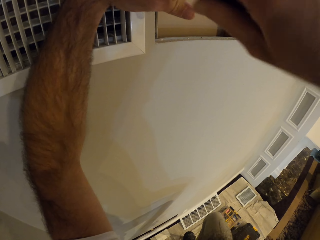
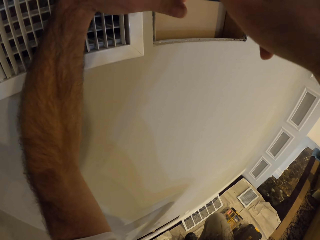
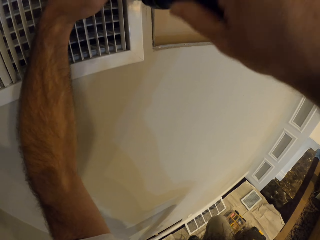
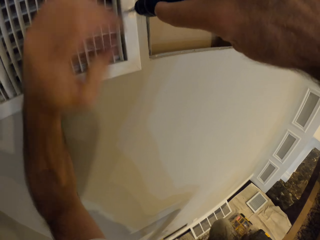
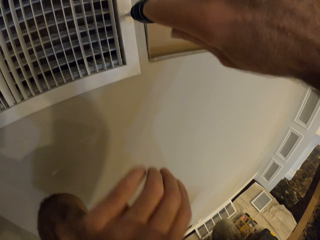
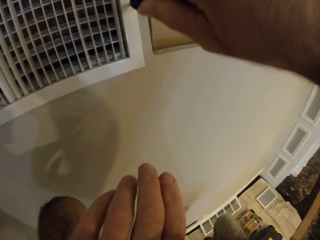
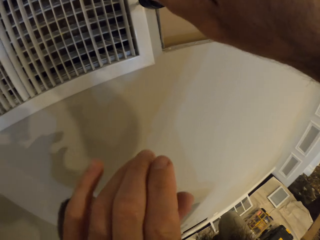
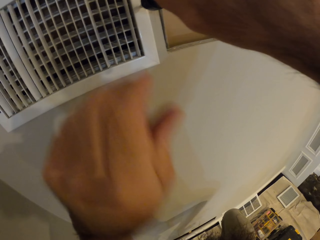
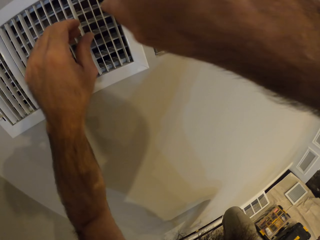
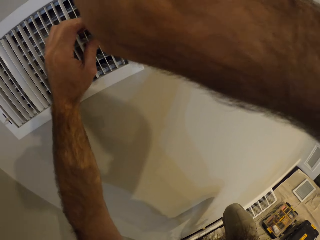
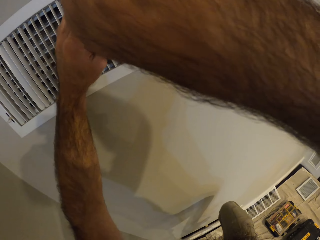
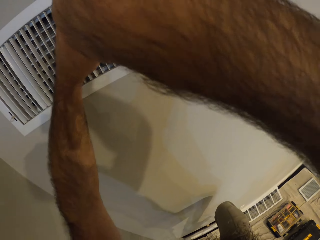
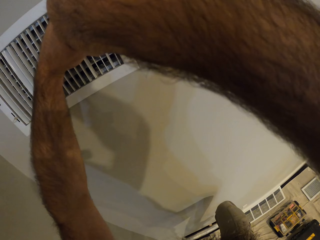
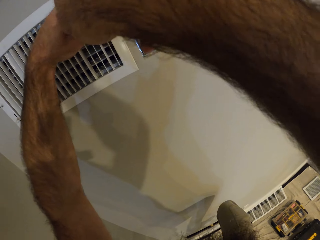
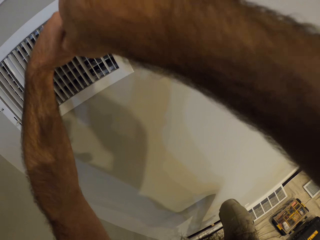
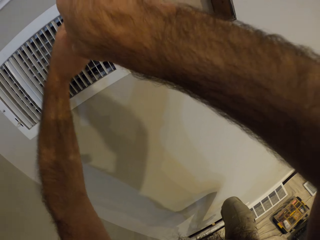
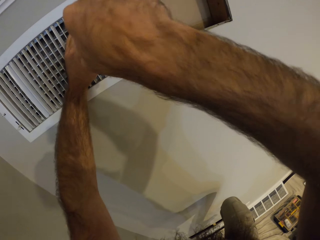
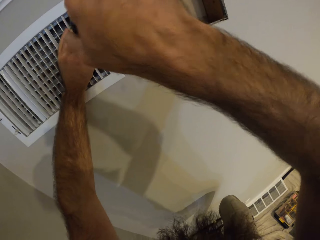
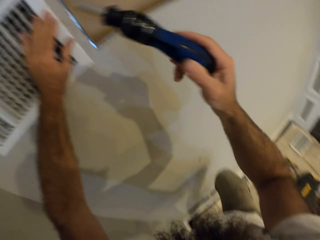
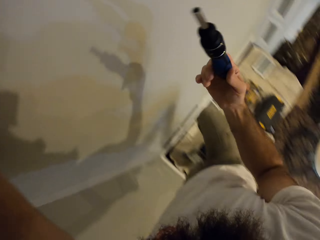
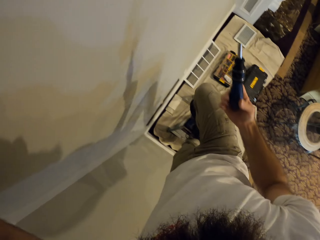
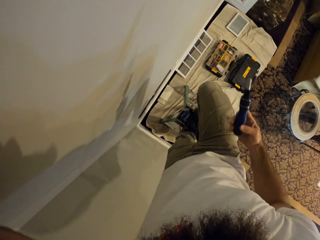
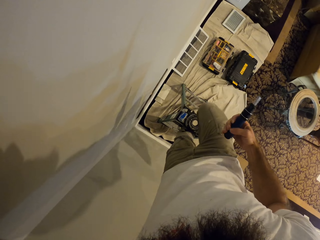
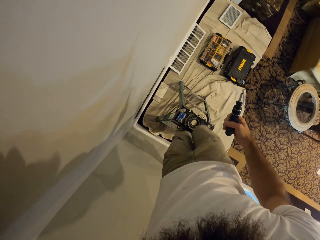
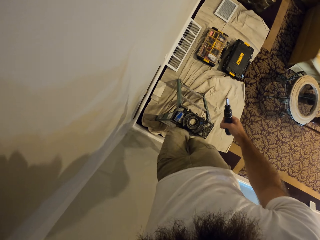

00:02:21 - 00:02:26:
The camera wearer climbs down the ladder.

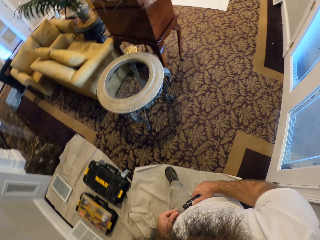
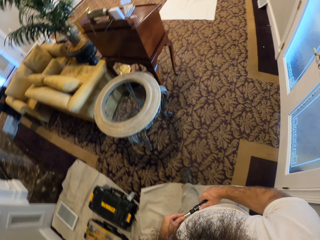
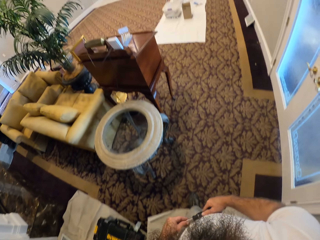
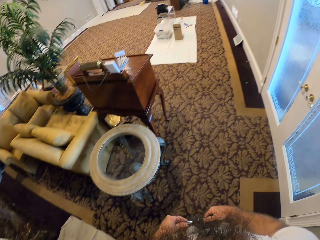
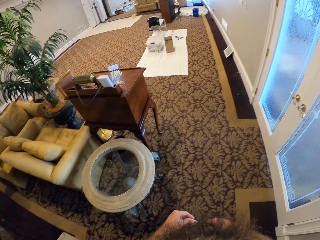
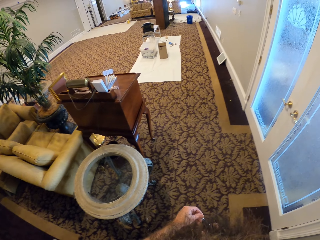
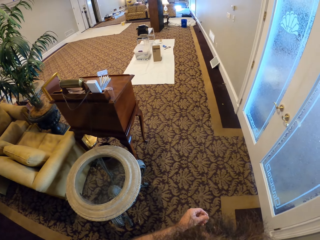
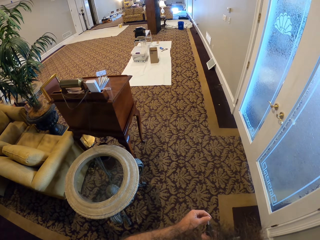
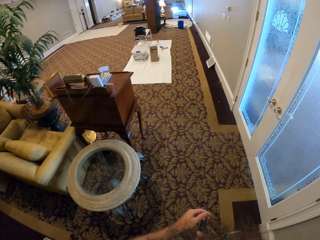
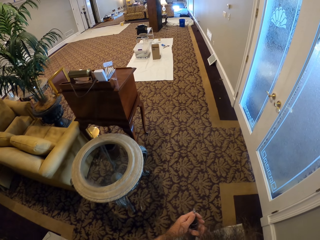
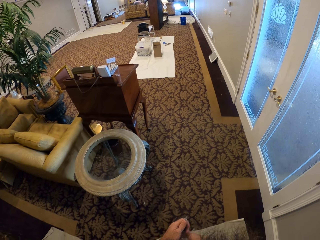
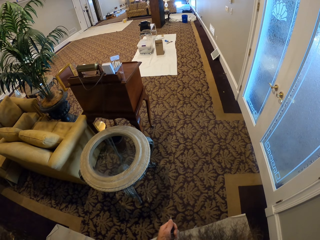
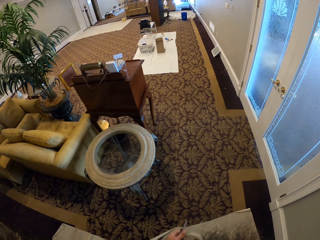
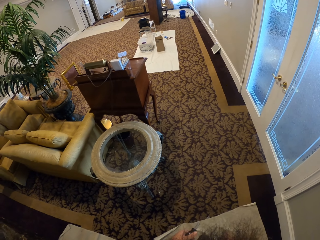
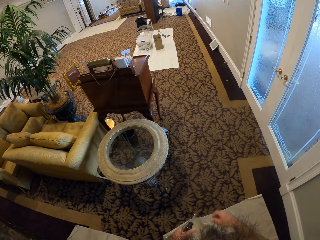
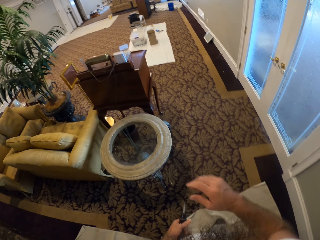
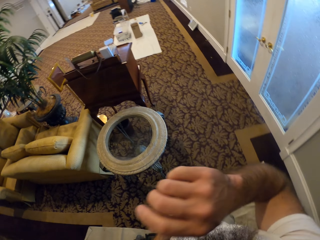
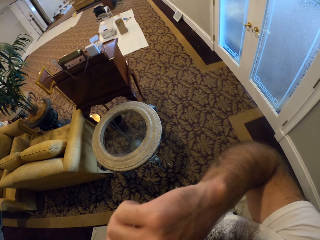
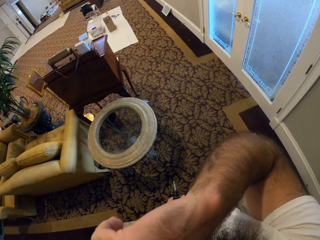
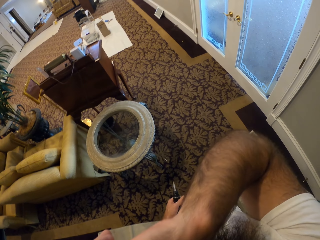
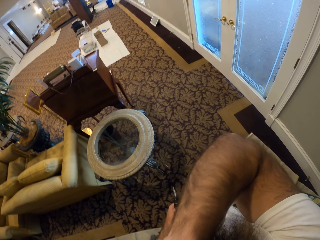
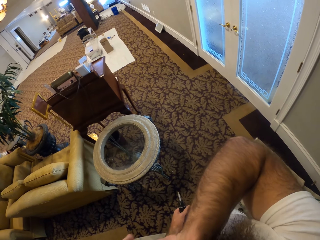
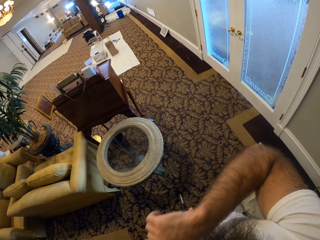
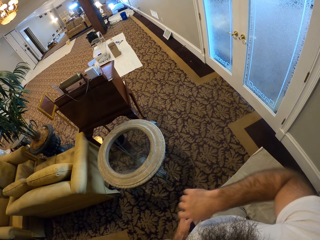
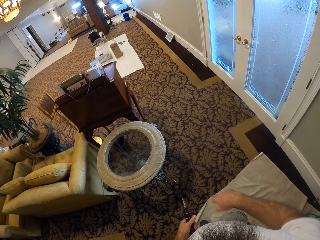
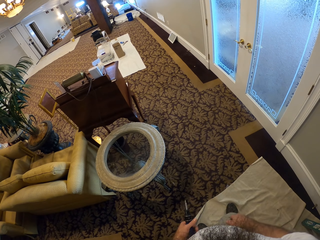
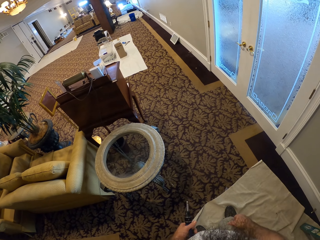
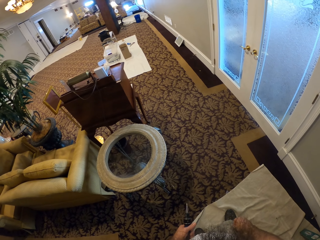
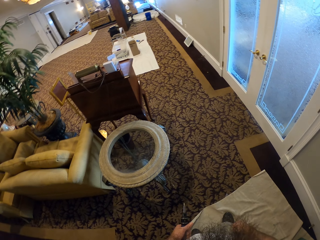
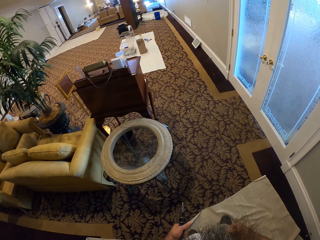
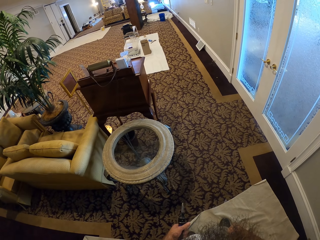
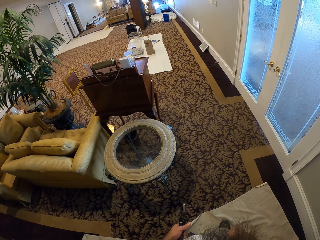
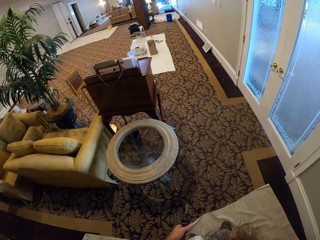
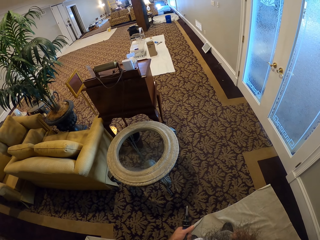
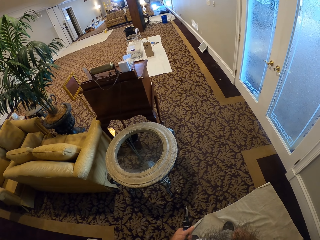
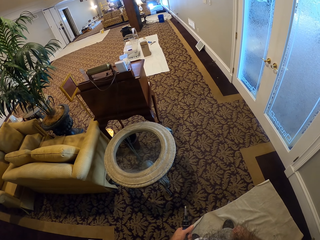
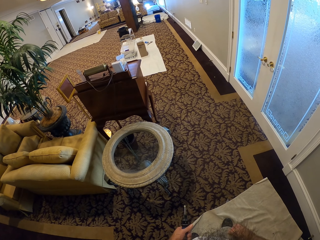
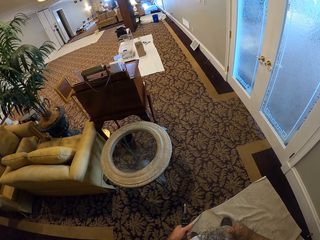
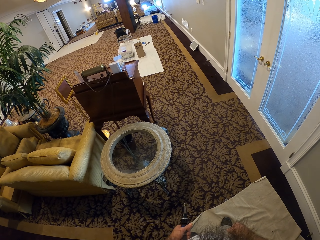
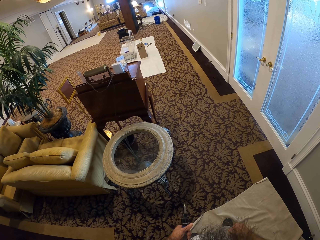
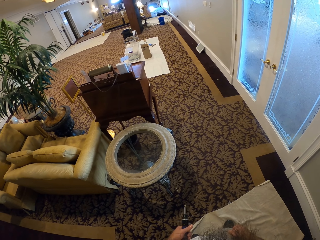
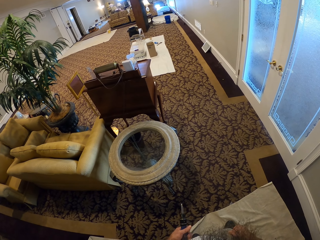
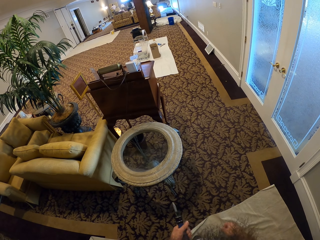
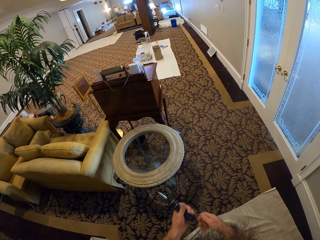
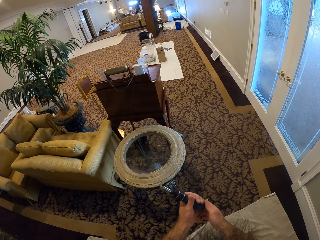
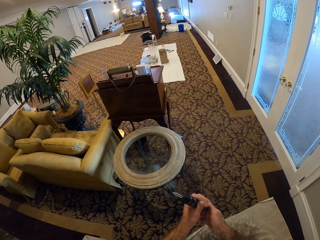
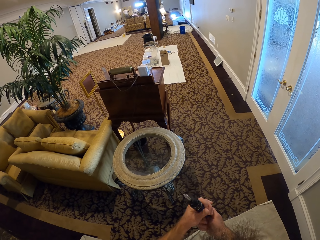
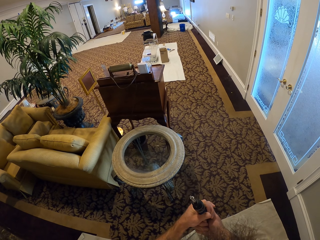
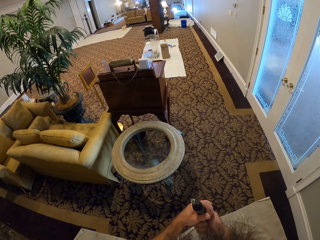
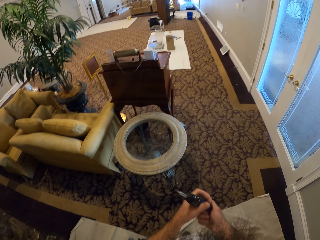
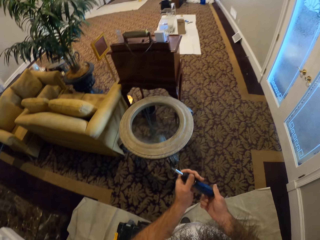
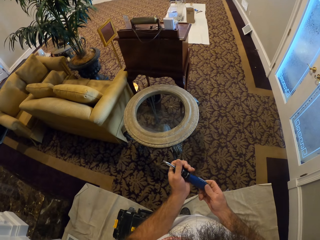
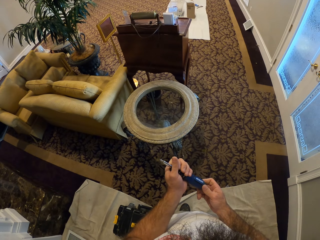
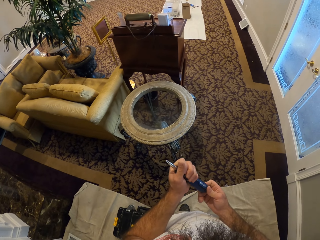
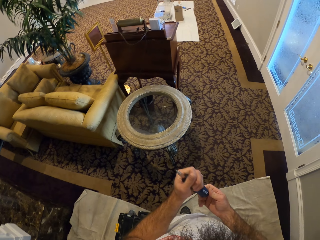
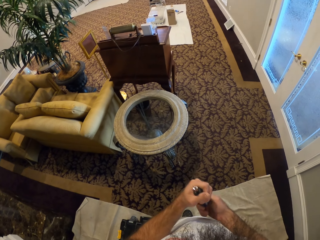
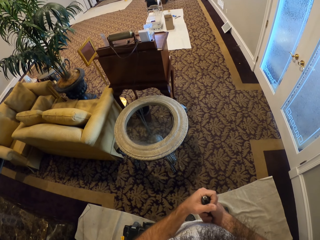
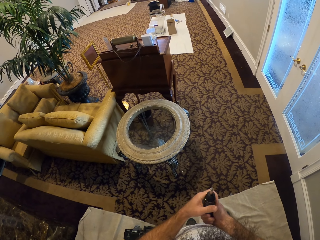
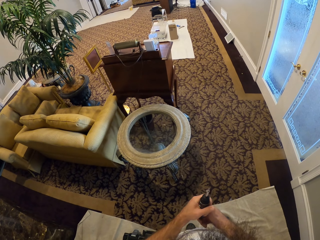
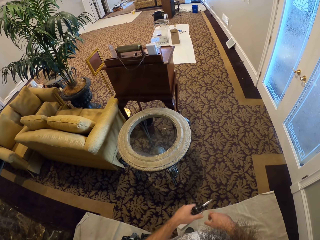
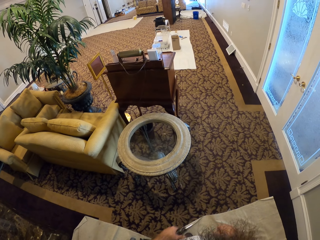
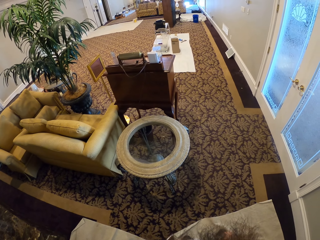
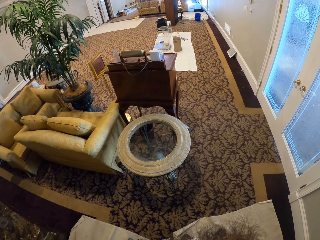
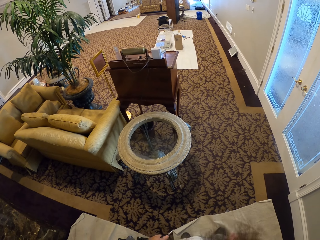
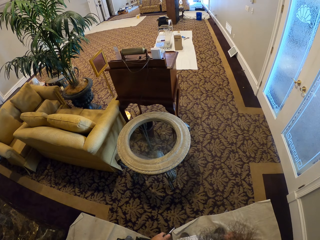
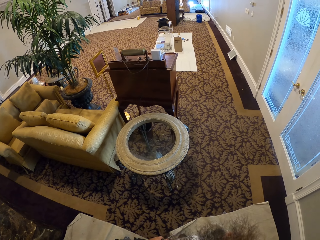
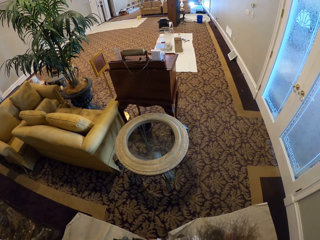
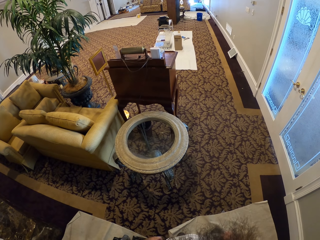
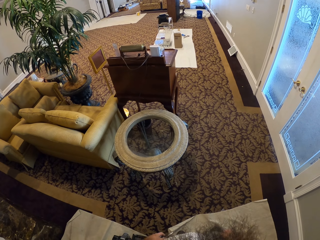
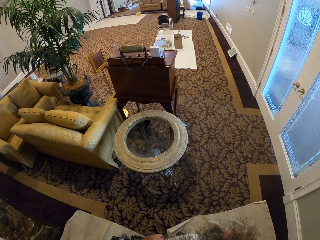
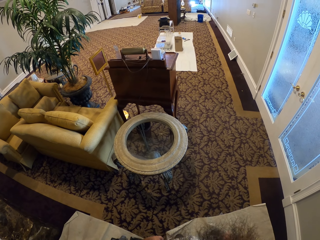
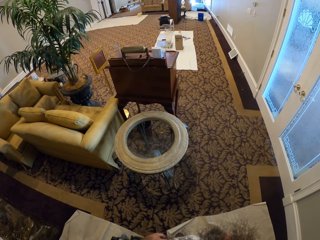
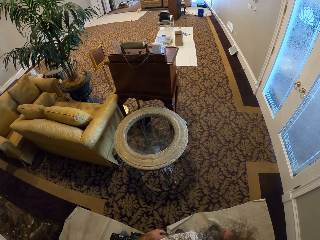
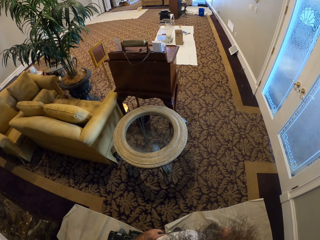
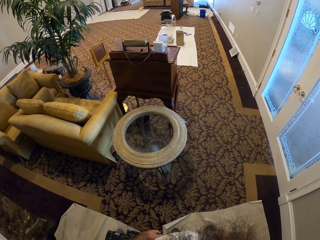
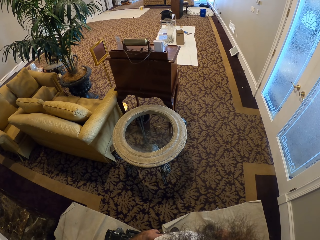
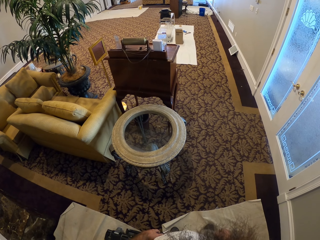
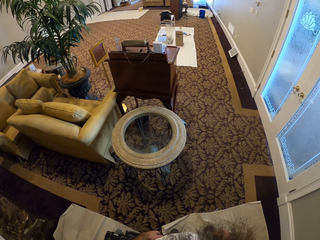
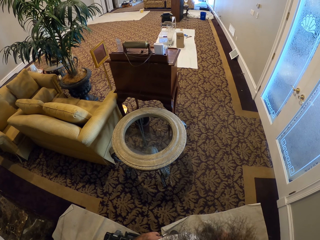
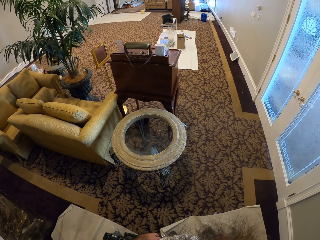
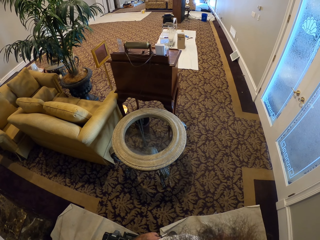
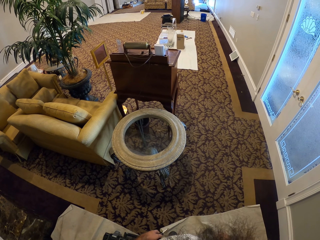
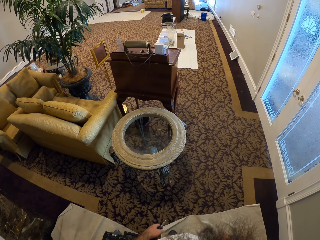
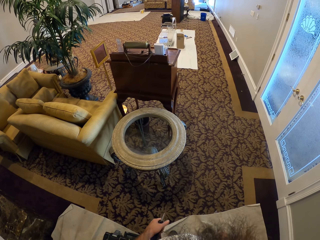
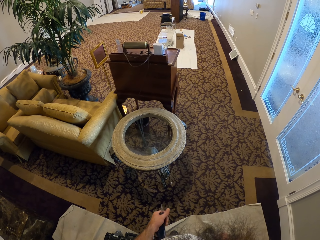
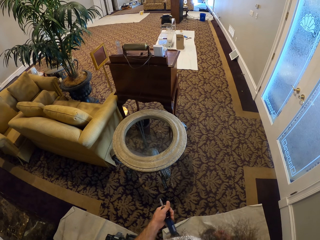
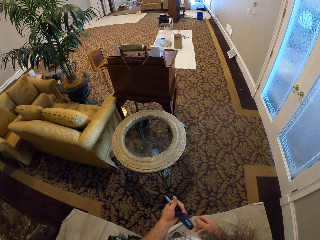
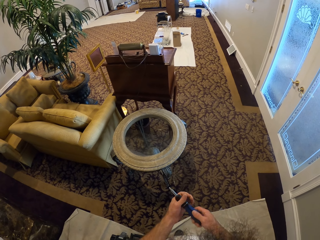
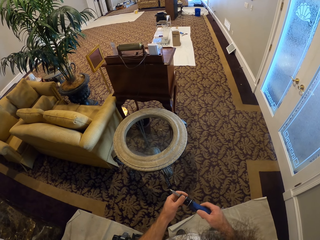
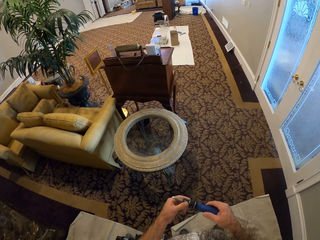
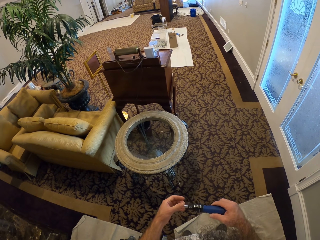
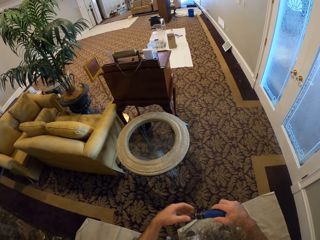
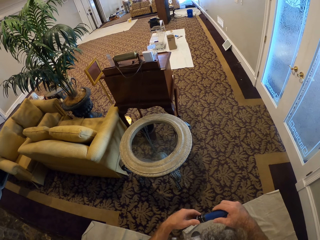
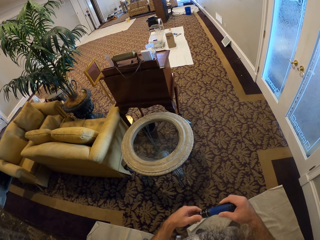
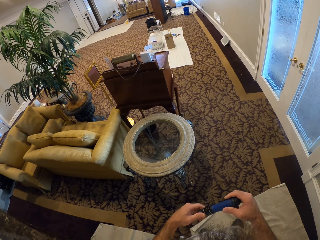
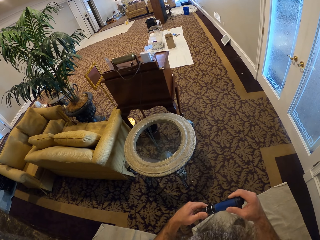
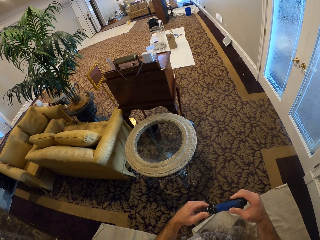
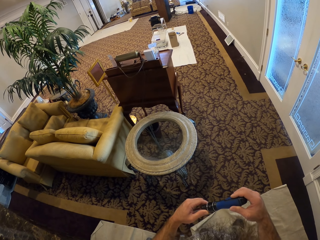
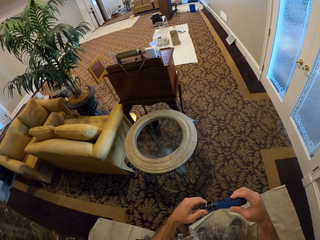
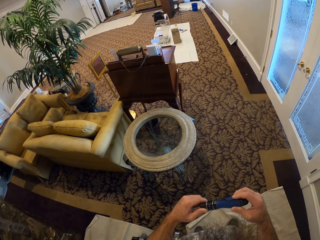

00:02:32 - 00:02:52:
The camera wearer walks in the room. They move a hand to the face. They stare in the room. They hold a screwdriver with both hands.
